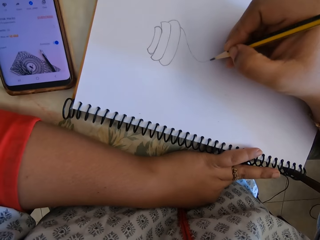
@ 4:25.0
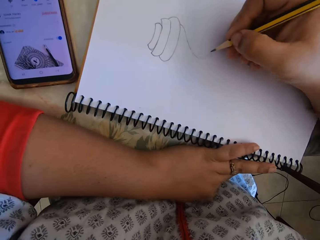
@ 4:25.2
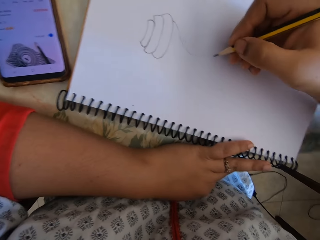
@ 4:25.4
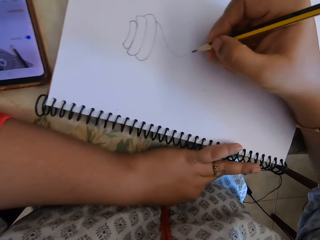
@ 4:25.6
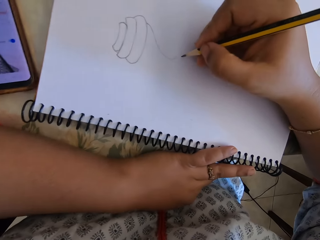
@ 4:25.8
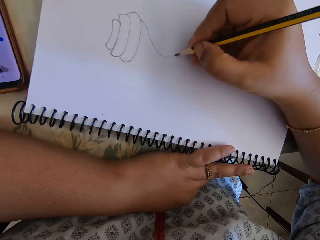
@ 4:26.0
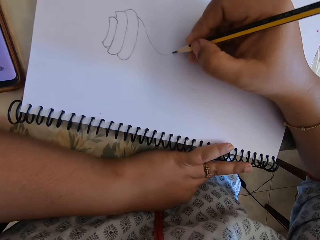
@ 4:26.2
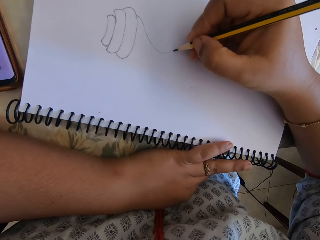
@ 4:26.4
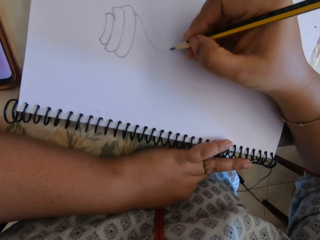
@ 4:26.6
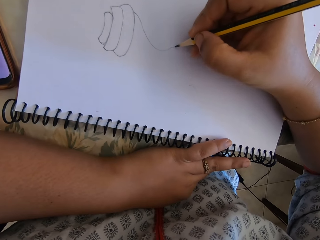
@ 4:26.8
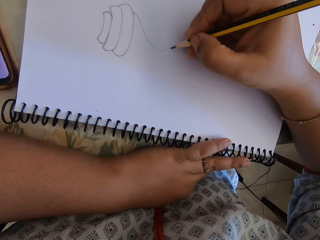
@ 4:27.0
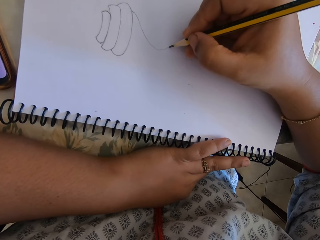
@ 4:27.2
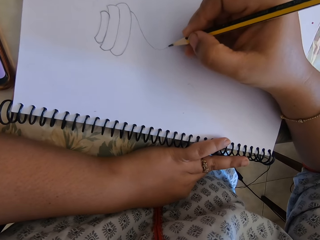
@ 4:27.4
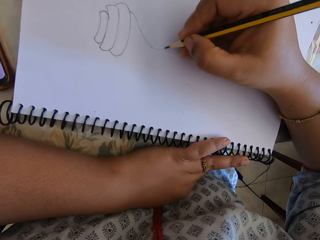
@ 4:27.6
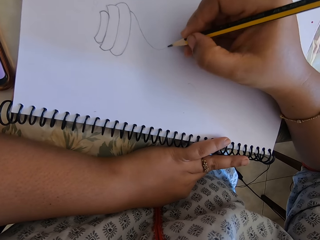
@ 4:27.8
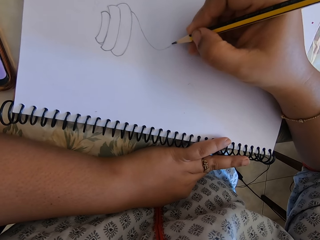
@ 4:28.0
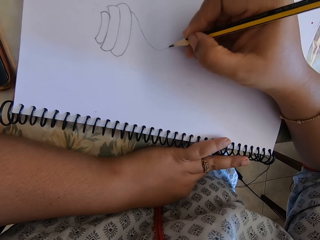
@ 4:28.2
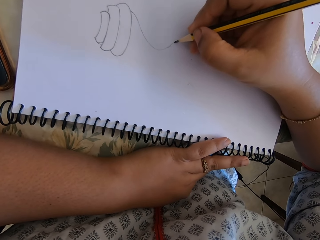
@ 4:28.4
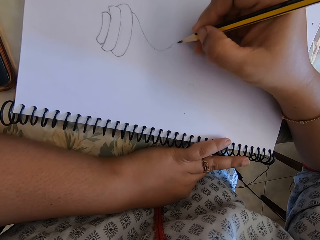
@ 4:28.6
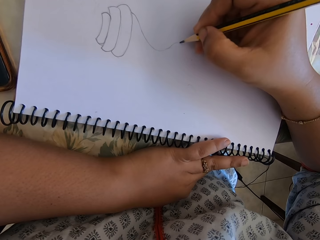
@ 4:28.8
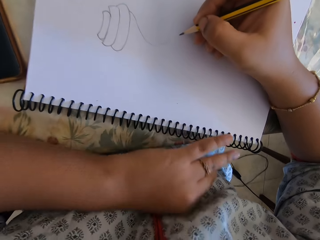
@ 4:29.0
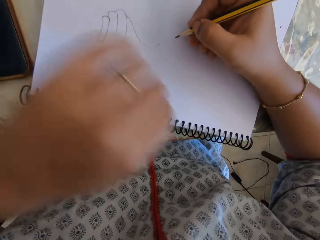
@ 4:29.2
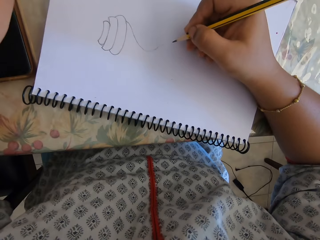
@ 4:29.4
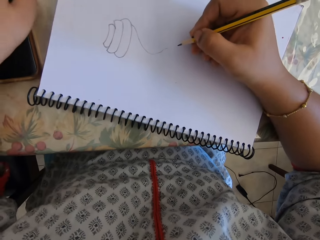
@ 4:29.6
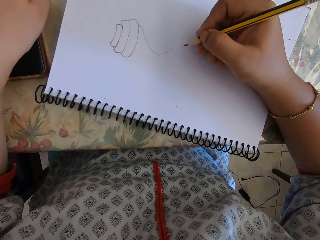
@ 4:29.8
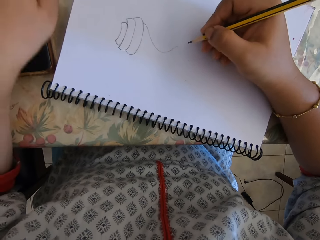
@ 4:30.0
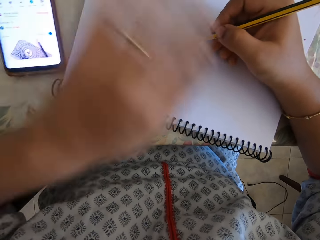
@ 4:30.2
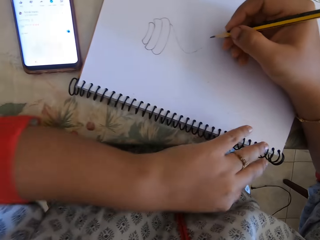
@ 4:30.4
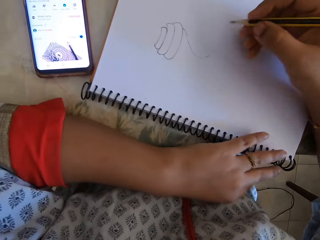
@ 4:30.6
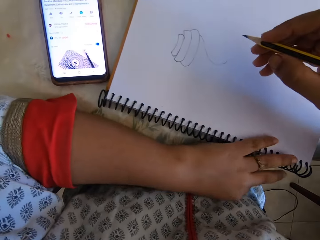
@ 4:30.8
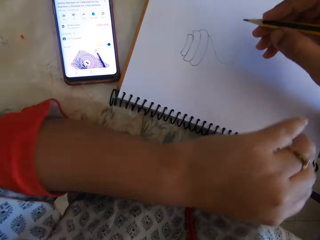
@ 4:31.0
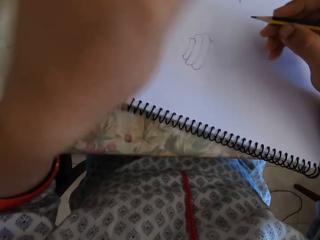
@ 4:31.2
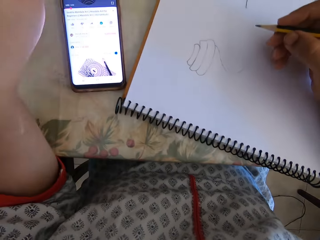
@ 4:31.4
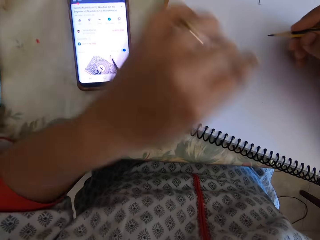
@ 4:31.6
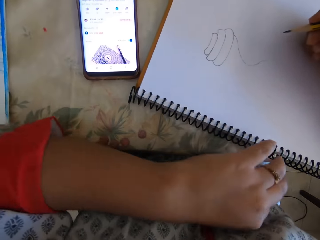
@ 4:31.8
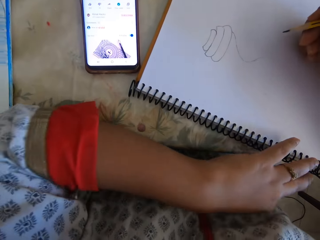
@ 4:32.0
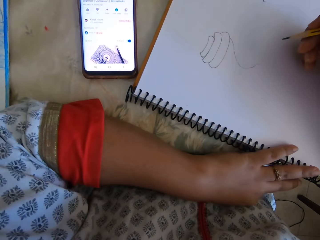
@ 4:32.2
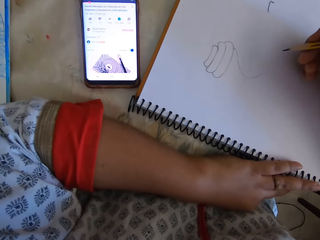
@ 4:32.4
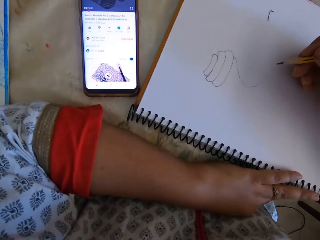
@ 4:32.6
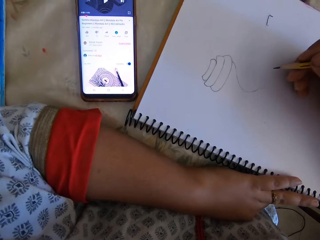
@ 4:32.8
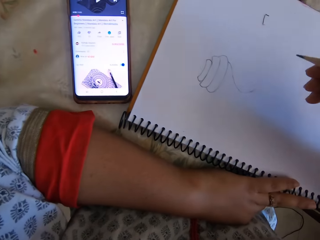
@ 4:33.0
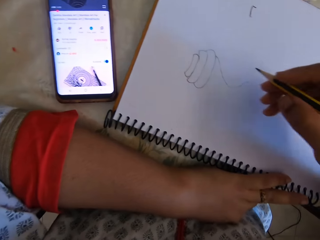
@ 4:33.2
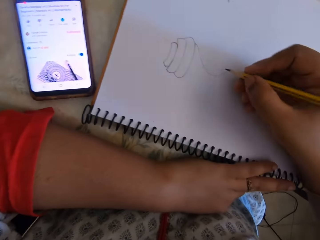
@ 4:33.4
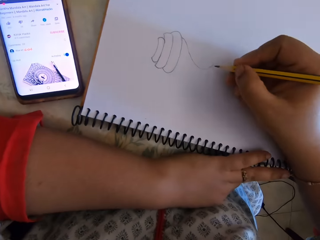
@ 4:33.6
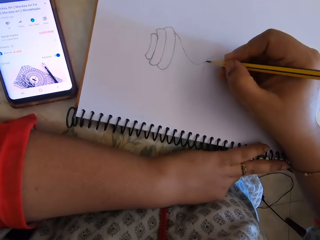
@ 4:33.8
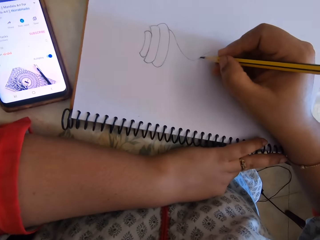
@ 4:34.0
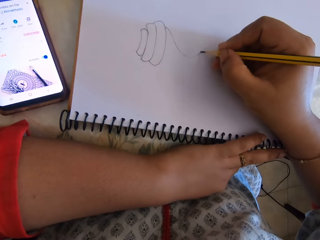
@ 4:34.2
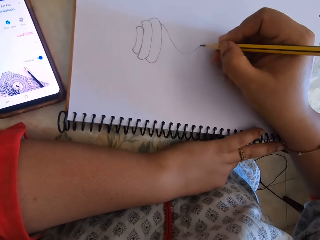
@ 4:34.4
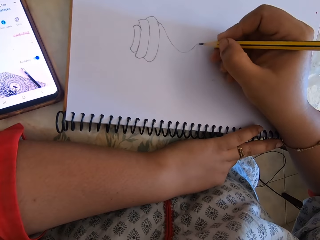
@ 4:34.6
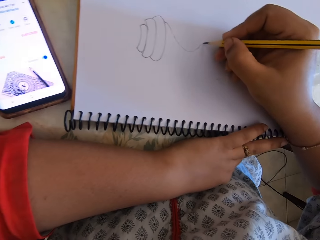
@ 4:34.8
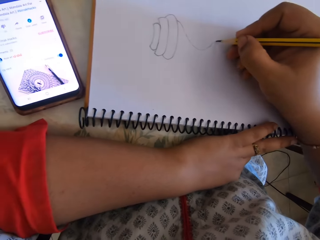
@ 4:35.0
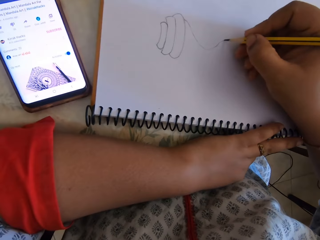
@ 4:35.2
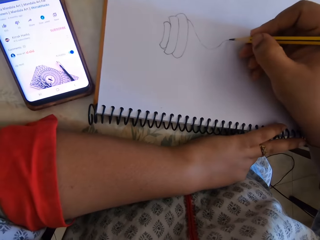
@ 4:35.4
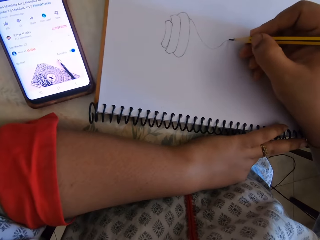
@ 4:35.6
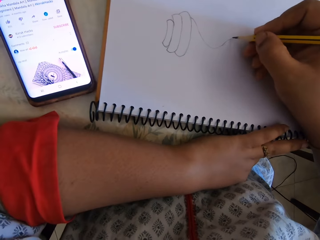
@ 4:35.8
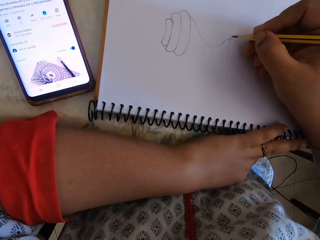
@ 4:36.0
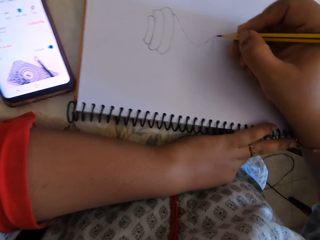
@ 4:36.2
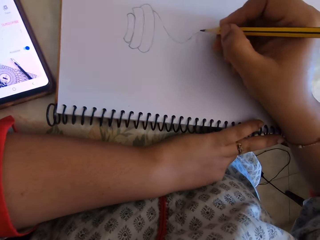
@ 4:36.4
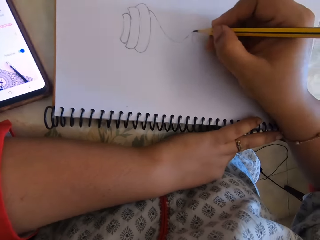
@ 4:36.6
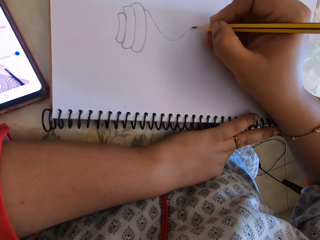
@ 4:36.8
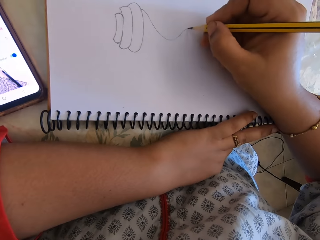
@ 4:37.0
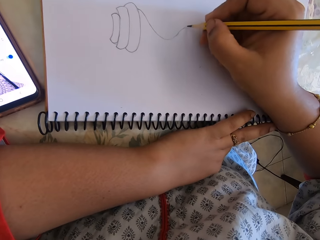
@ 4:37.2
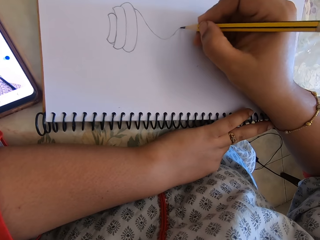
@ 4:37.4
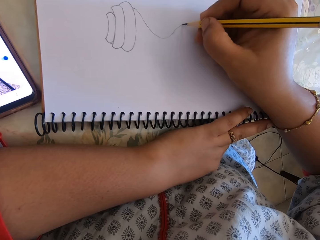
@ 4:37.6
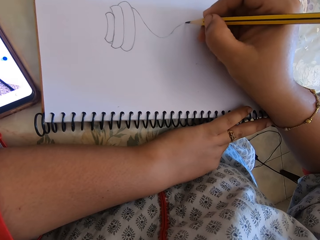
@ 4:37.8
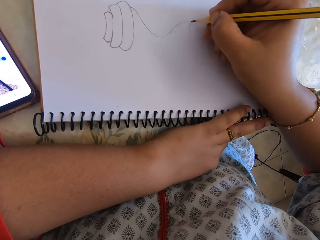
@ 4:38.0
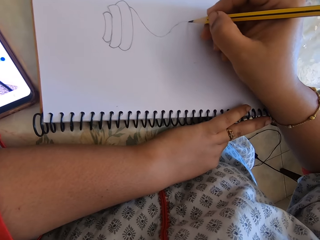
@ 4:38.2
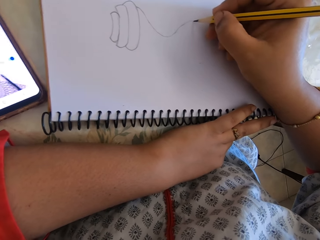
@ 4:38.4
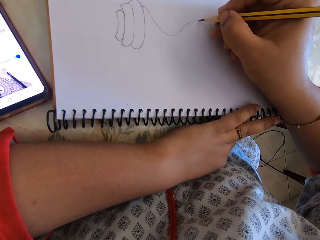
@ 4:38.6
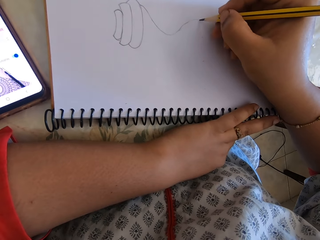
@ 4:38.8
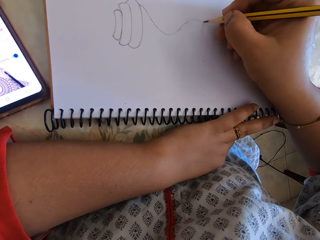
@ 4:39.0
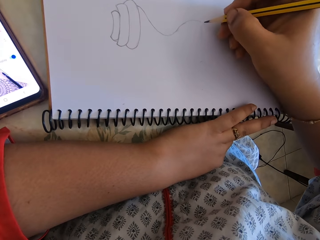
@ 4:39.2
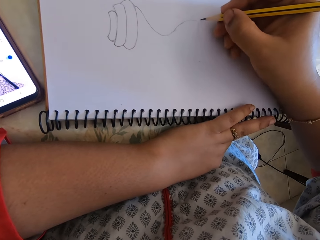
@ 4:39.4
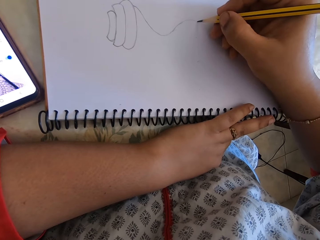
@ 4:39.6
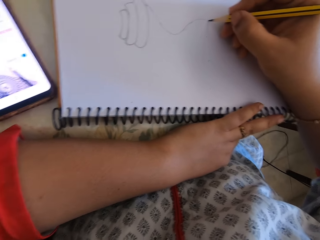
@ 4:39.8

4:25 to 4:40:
The camera wearer presses the phone. They draw on a book.

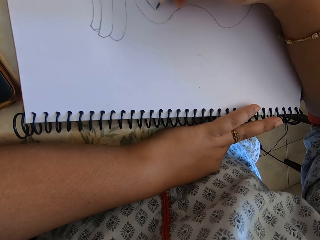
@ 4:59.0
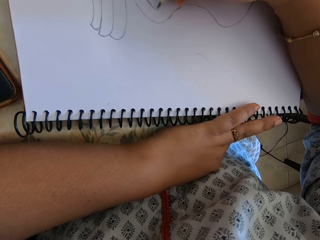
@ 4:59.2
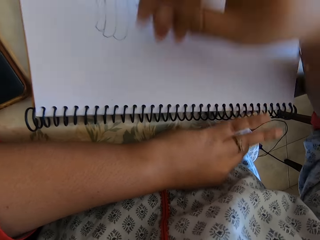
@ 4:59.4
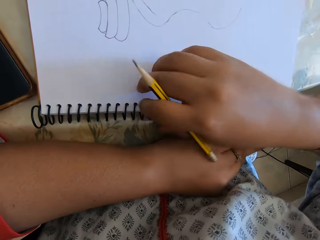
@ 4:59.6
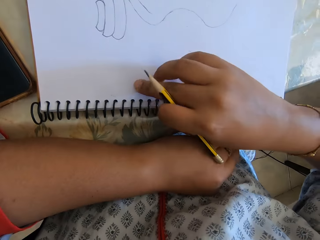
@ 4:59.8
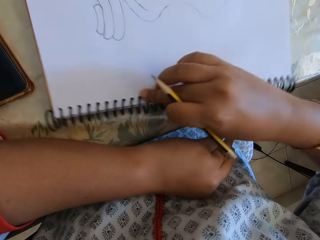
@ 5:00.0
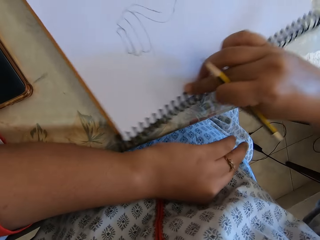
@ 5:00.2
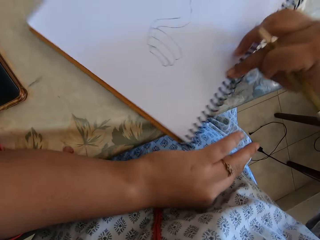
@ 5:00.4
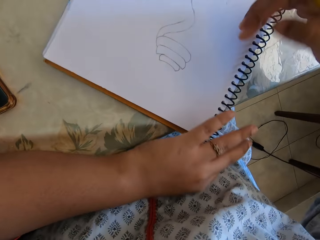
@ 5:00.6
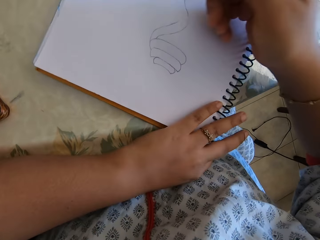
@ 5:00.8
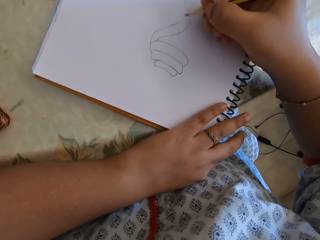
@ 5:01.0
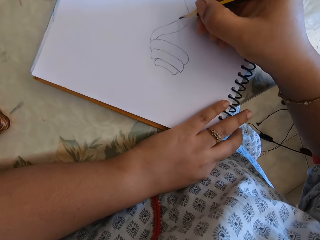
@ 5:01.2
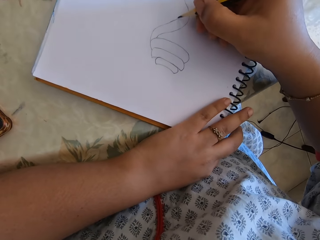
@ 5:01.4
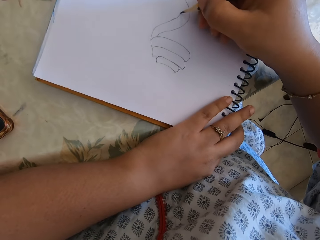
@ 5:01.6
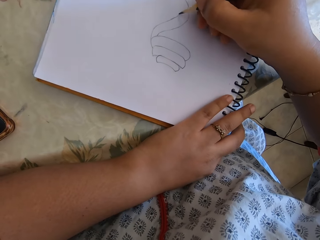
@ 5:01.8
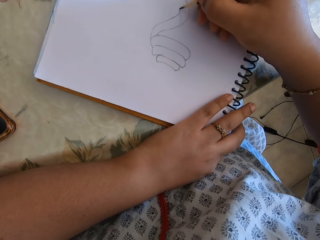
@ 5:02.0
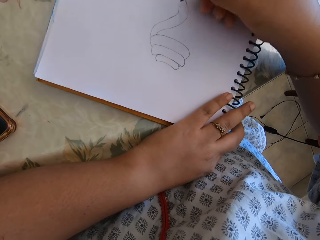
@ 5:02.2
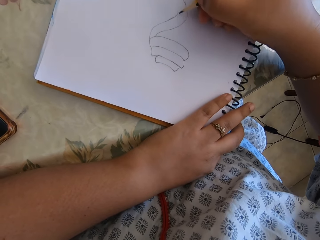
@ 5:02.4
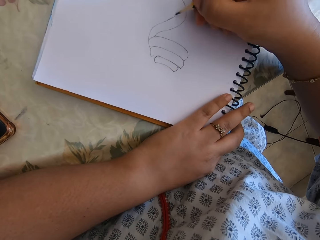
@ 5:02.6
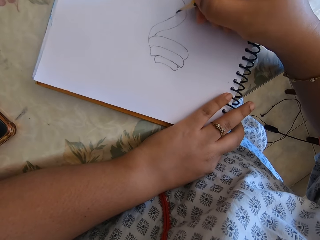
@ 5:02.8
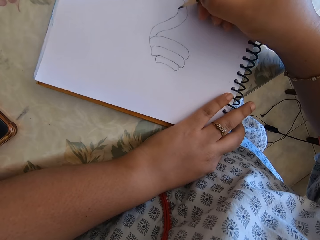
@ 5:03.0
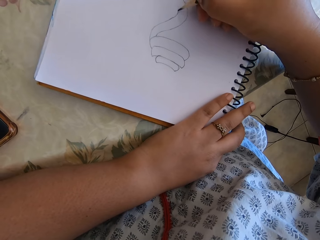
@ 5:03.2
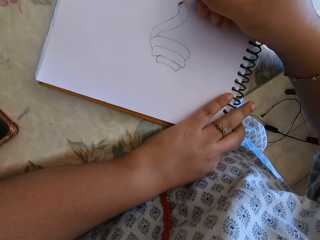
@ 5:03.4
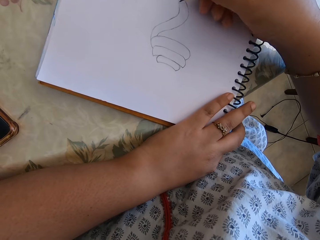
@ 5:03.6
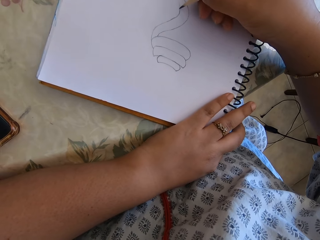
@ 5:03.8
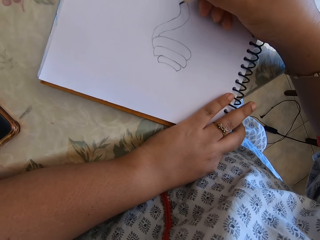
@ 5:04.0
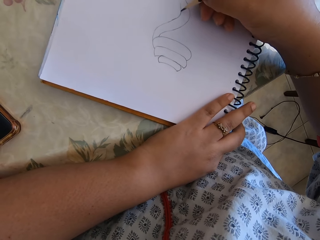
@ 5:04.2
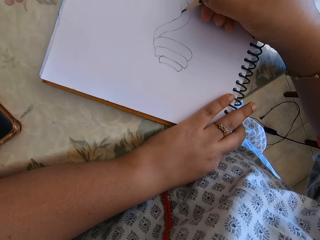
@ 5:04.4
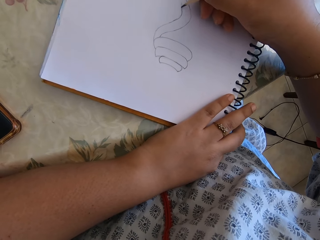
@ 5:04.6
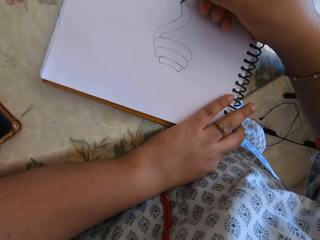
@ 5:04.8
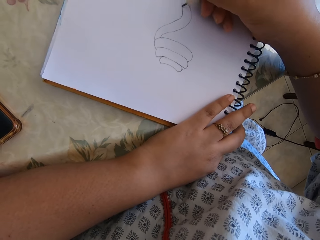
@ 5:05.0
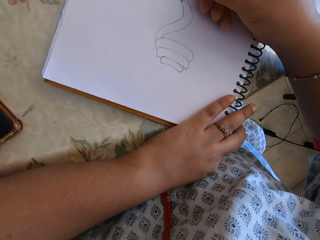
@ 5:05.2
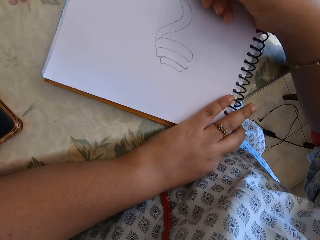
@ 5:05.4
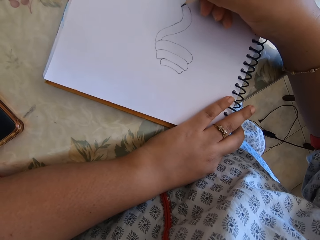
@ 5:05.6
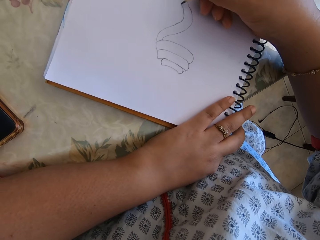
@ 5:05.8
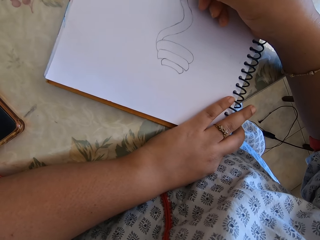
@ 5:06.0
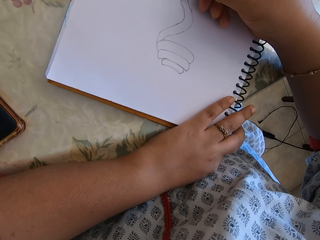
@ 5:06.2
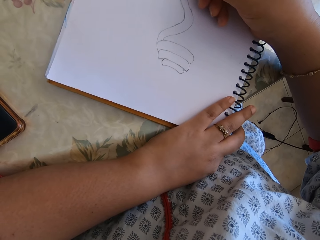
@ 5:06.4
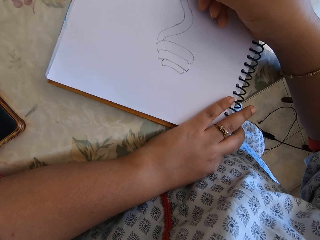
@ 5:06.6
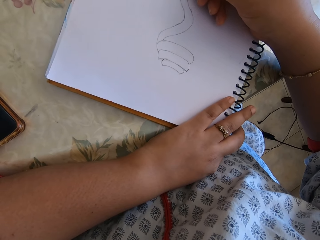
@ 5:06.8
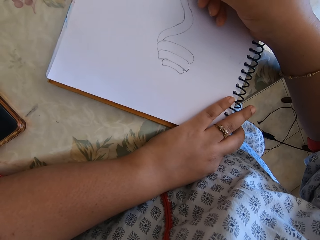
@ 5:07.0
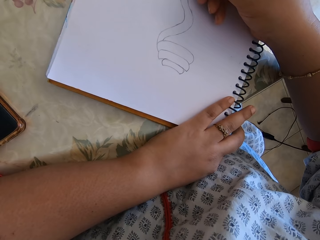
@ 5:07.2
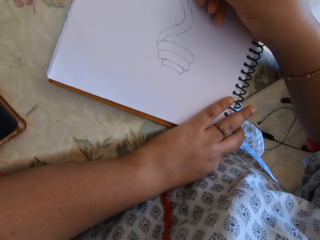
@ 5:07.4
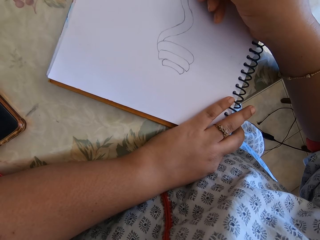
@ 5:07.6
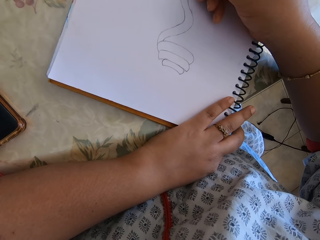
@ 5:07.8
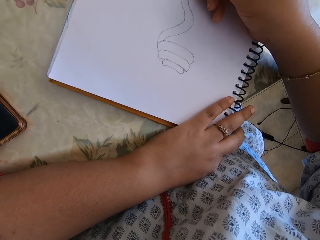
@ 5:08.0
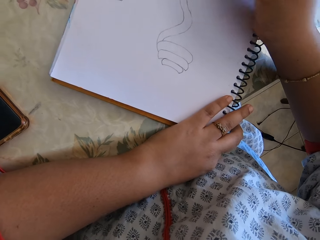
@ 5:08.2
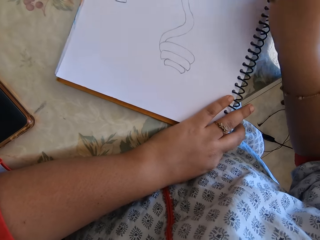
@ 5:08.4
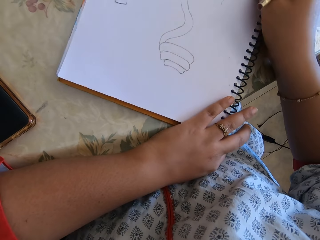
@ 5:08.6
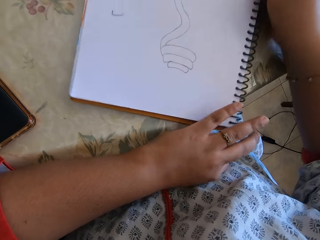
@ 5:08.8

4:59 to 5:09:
The camera wearer turns the notebook. They draw with a pencil on the notebook.
